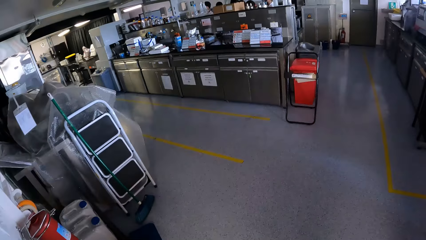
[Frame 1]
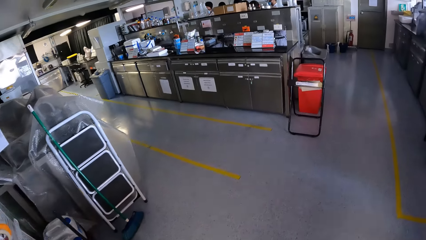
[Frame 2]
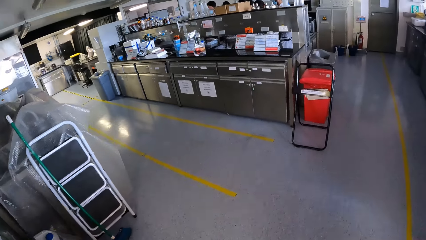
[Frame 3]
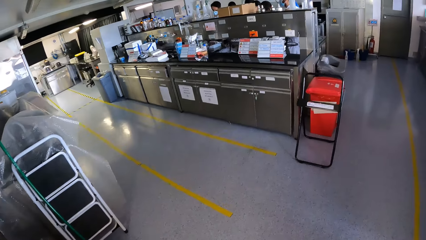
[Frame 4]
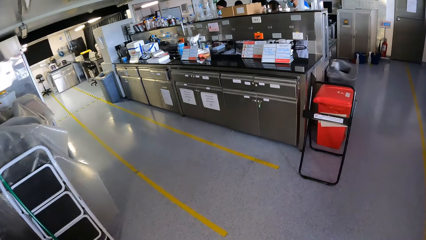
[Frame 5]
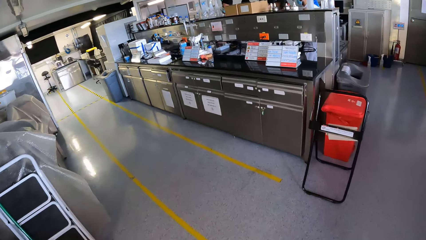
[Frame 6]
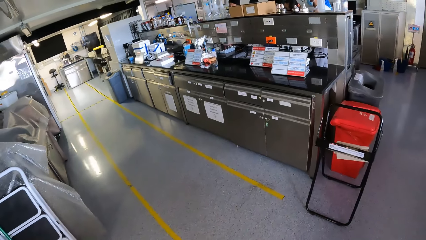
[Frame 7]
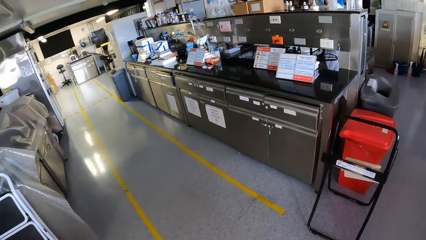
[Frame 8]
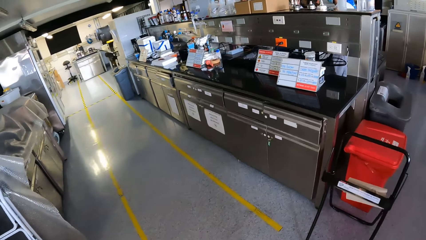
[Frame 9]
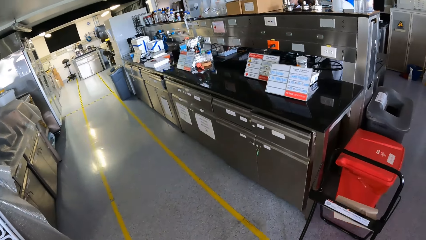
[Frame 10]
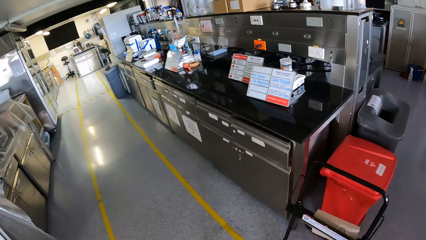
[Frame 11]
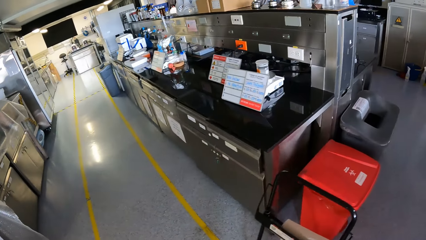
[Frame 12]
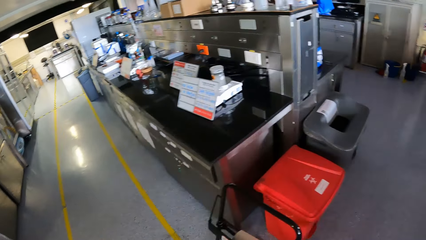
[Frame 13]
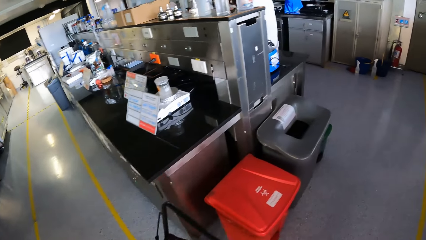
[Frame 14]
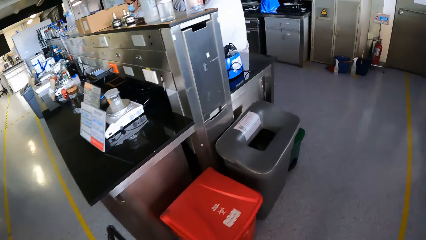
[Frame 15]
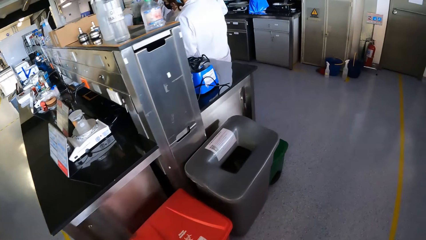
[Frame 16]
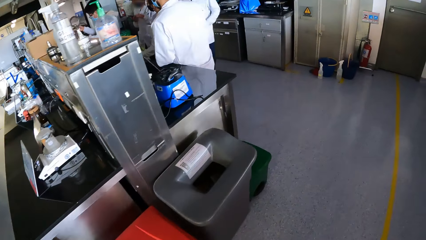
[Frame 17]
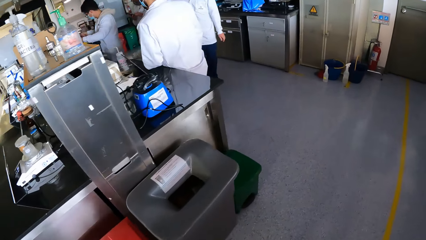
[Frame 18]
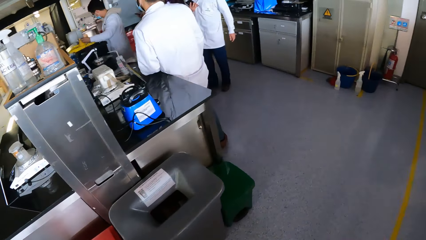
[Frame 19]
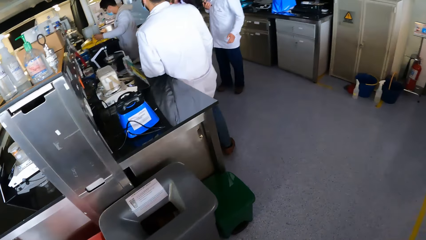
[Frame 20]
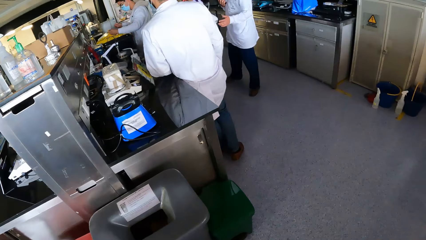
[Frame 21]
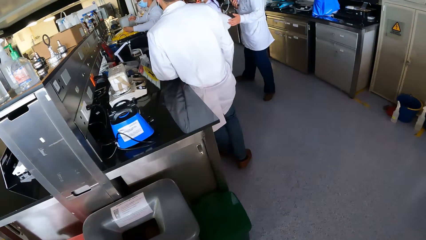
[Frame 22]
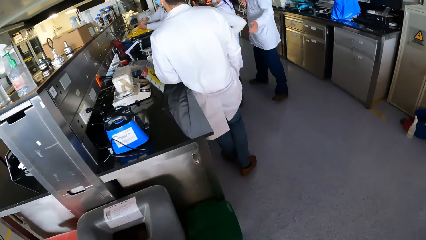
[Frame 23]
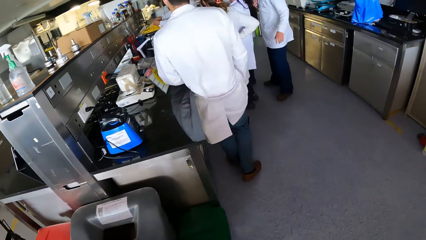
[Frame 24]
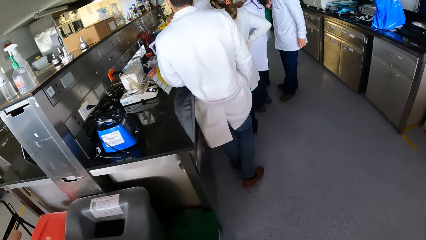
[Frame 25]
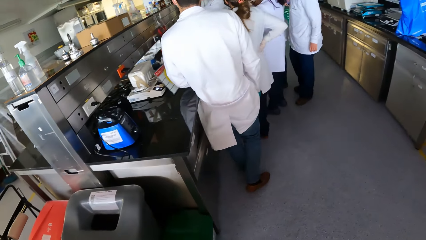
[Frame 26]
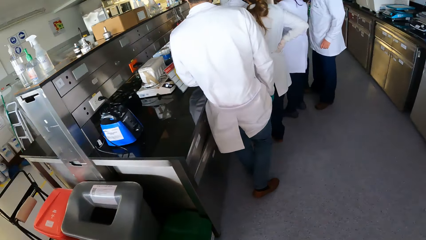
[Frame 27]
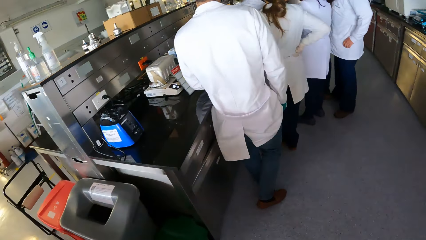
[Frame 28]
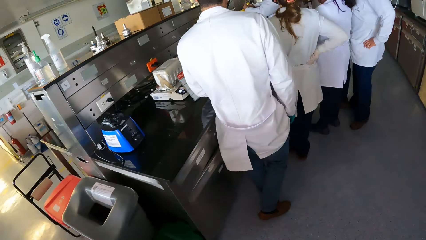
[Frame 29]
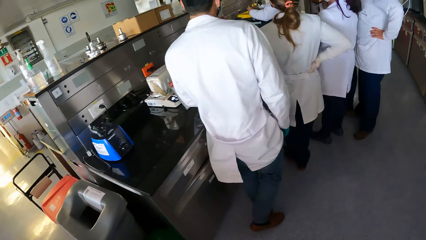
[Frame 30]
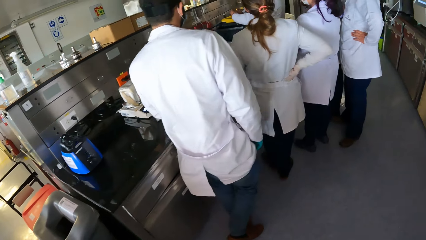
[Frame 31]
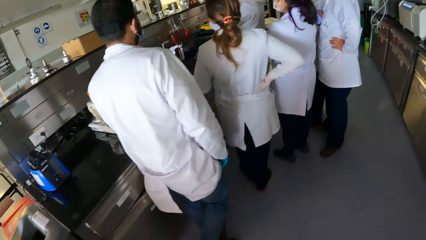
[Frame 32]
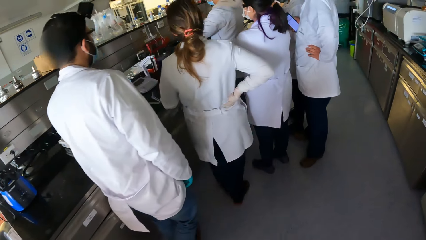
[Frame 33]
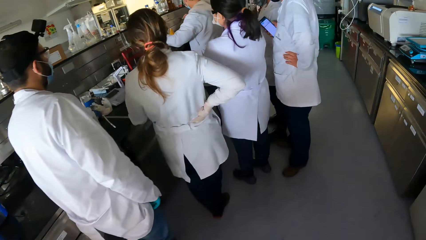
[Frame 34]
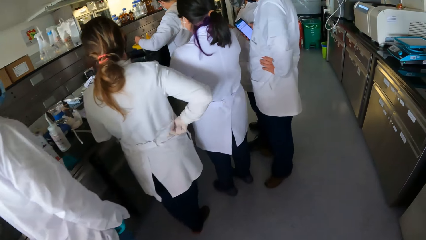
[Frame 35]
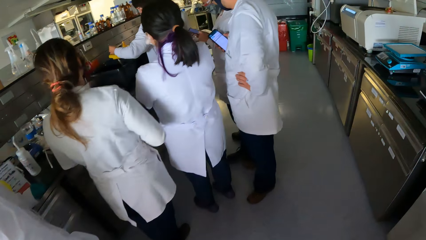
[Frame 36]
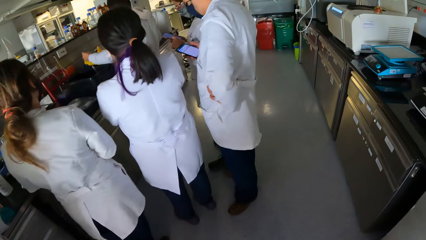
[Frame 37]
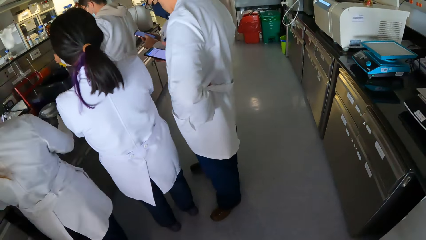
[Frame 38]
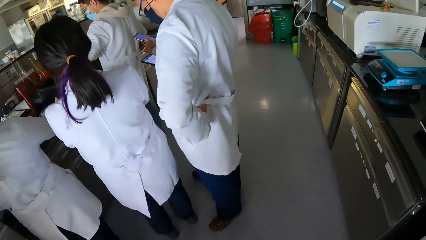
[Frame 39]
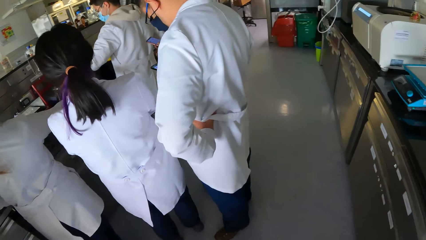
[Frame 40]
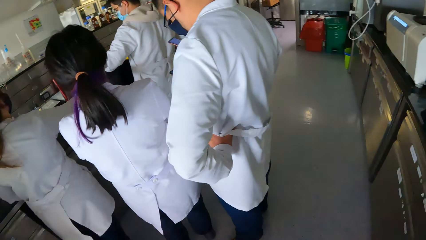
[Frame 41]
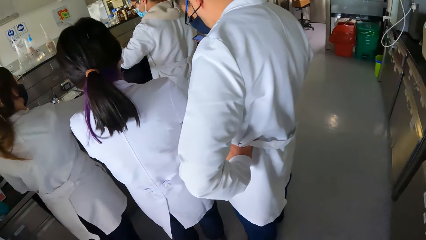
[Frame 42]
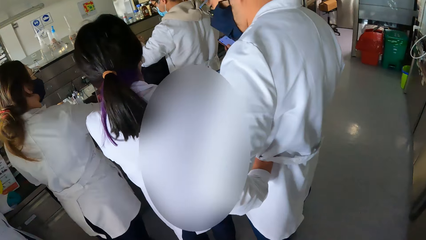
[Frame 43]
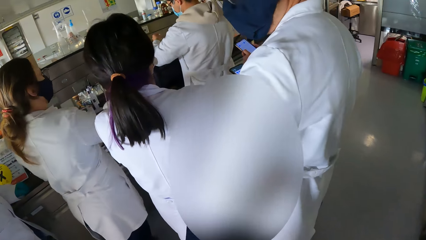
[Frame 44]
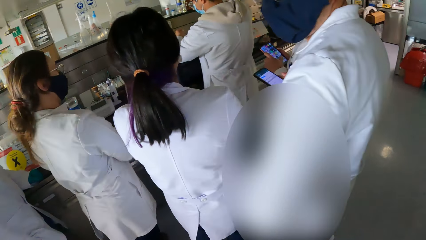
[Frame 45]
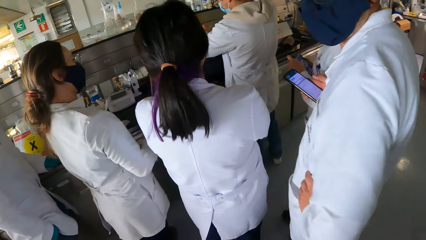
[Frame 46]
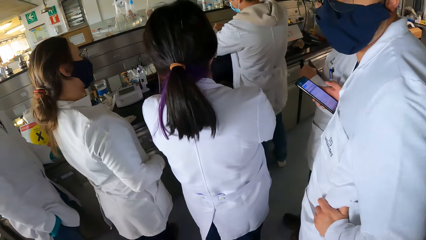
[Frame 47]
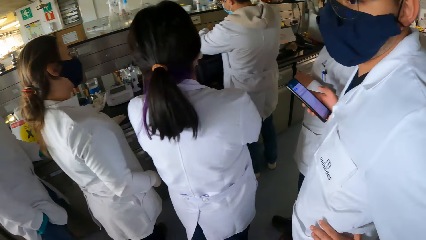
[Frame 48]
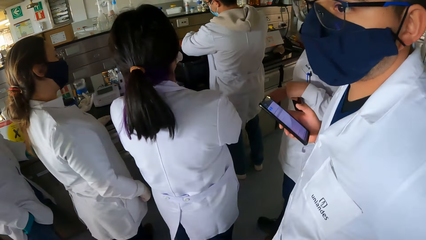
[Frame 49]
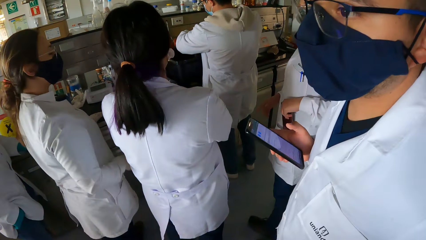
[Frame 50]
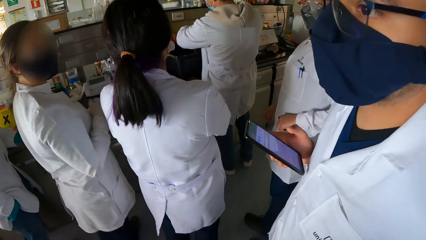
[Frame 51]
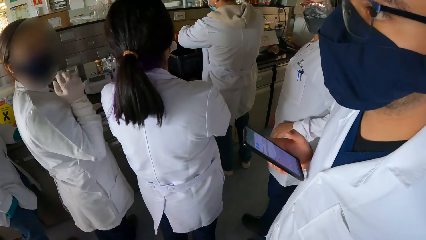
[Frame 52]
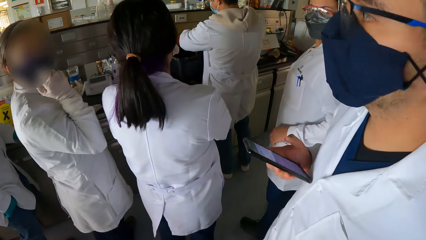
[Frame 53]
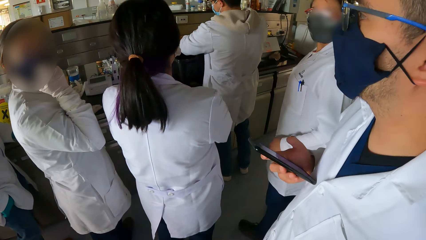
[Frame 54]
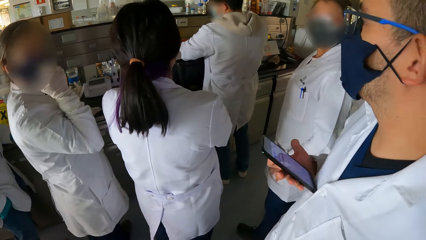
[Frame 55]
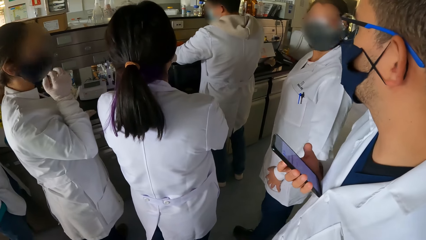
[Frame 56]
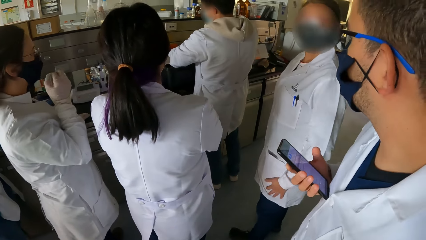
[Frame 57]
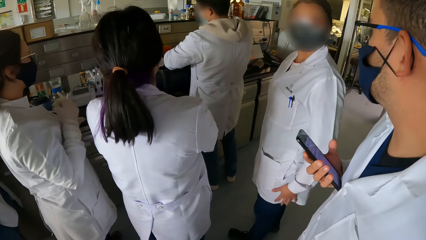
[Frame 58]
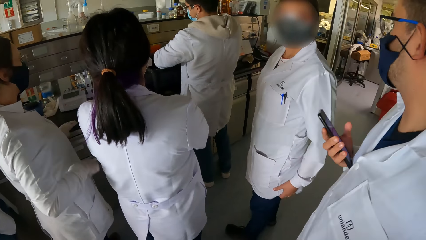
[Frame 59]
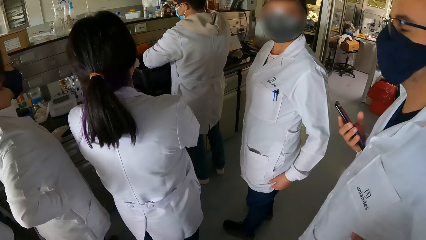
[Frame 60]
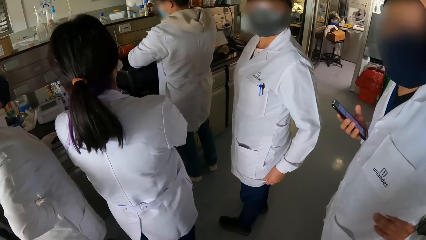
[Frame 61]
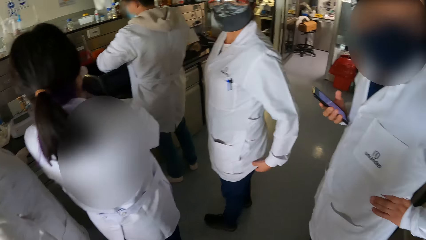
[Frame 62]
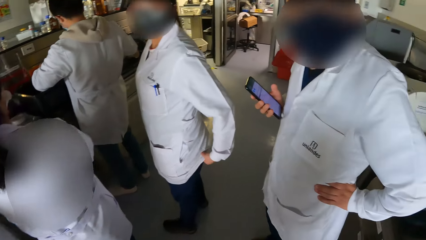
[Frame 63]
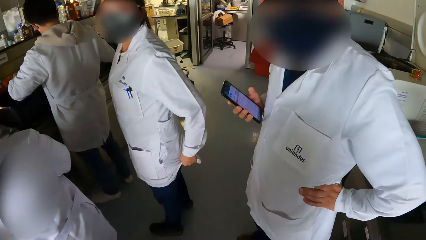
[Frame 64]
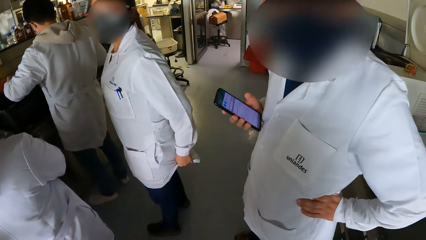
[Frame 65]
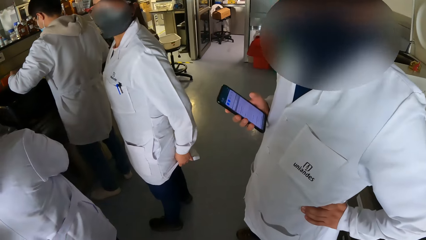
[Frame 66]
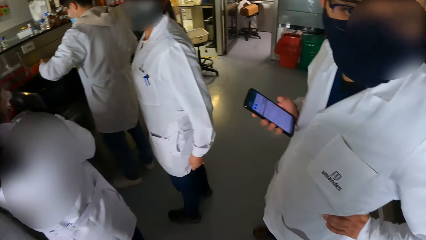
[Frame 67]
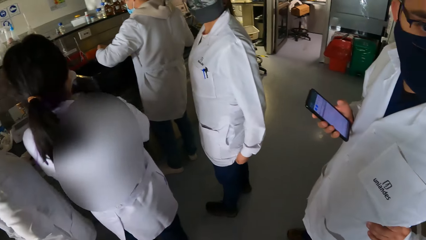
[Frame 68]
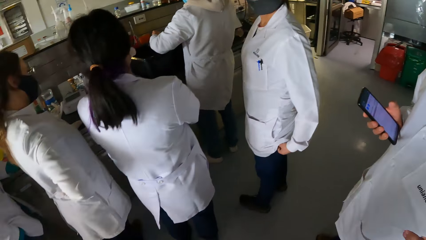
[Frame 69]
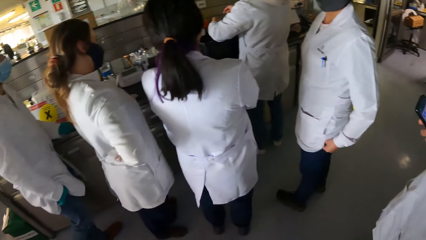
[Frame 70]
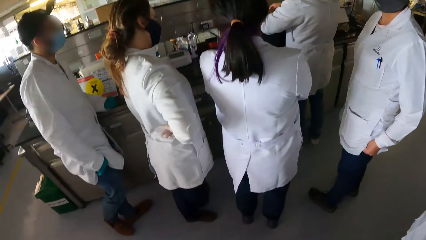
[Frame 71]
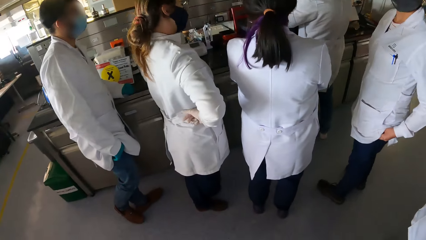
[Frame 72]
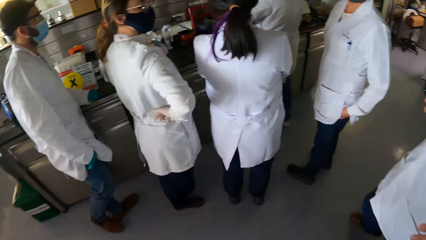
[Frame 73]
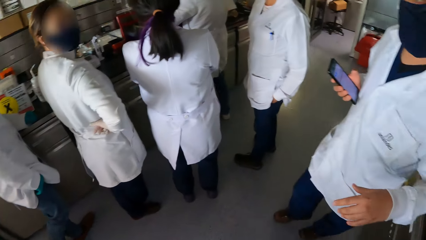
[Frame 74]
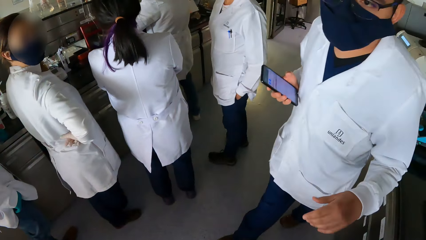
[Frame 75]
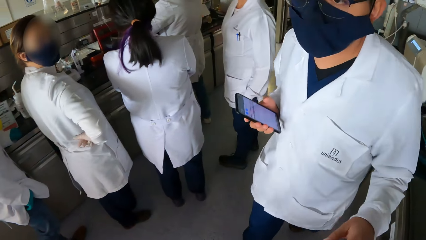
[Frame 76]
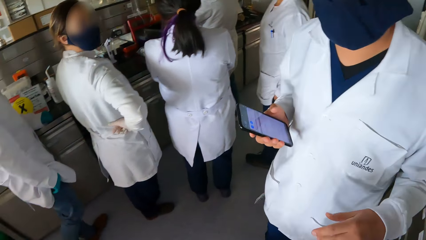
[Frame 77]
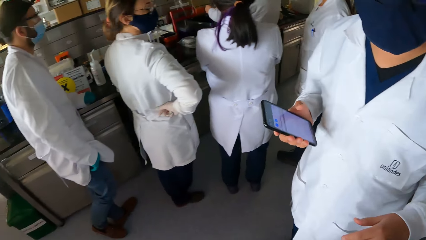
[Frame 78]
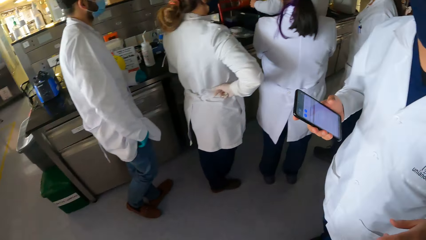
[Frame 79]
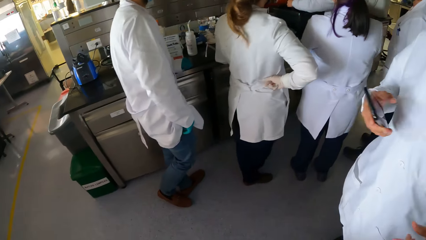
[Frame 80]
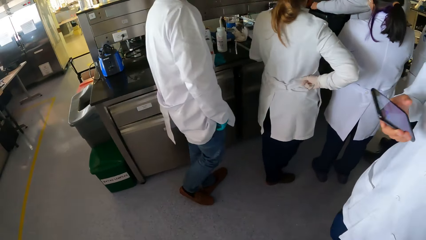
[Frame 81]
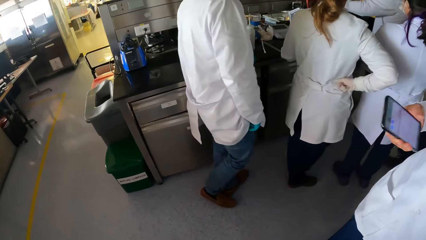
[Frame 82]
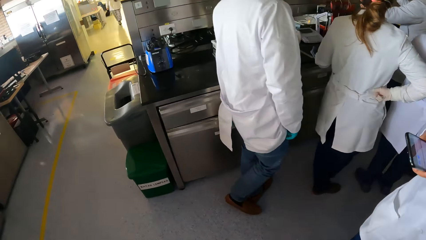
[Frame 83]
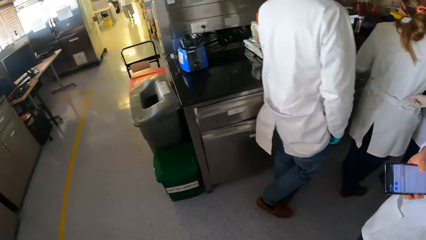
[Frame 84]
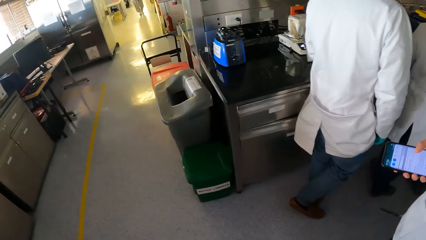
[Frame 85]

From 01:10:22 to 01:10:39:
A man holds a phone in his right hand. The camera wearer looks around. They interact with a group of people.
